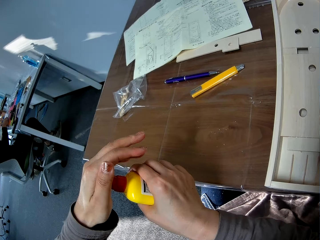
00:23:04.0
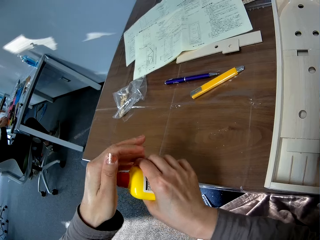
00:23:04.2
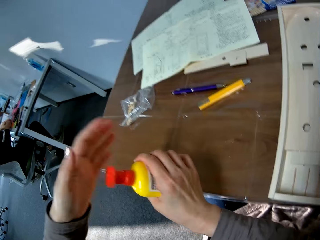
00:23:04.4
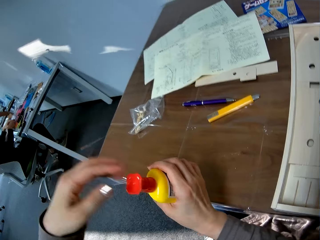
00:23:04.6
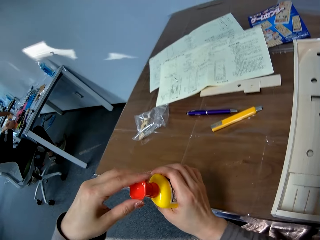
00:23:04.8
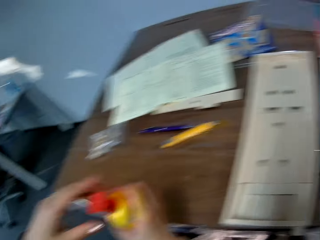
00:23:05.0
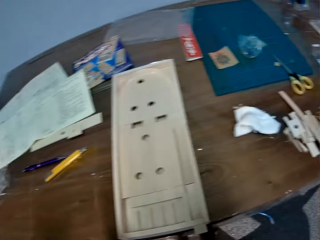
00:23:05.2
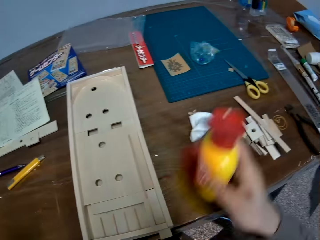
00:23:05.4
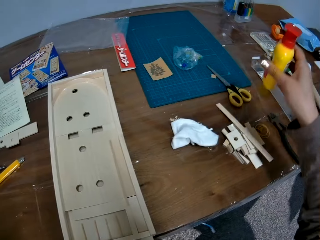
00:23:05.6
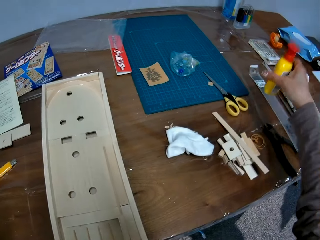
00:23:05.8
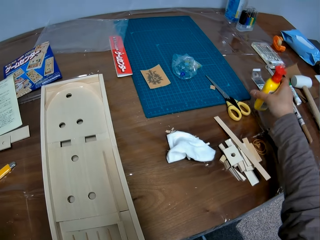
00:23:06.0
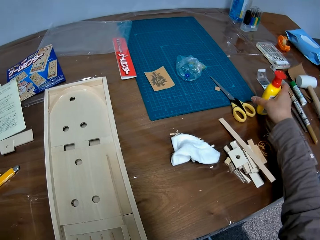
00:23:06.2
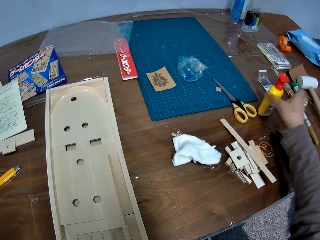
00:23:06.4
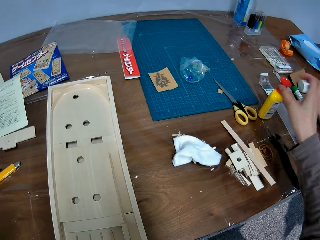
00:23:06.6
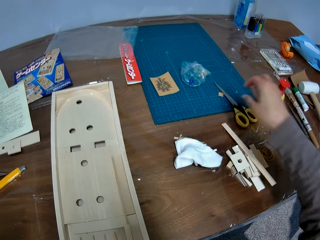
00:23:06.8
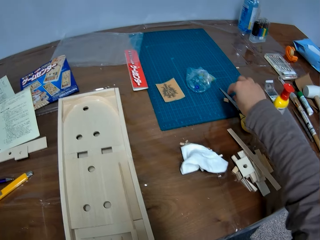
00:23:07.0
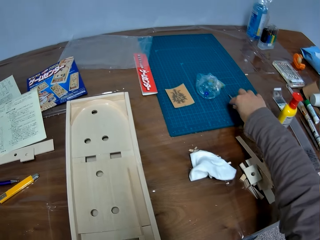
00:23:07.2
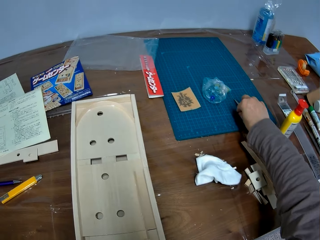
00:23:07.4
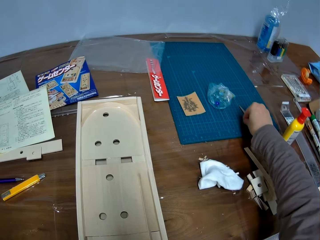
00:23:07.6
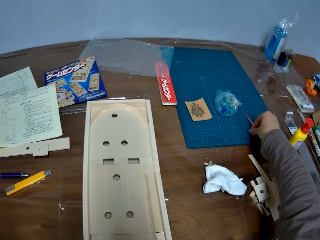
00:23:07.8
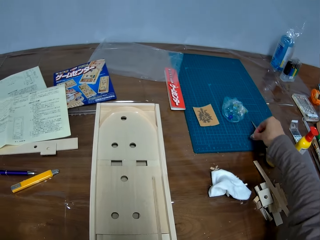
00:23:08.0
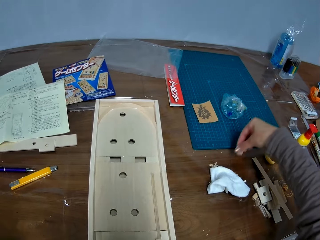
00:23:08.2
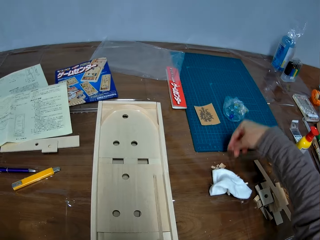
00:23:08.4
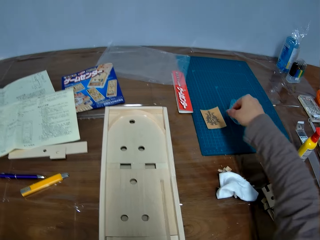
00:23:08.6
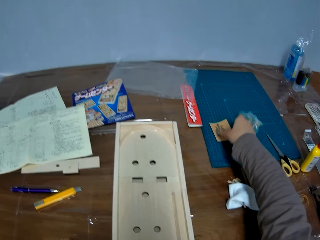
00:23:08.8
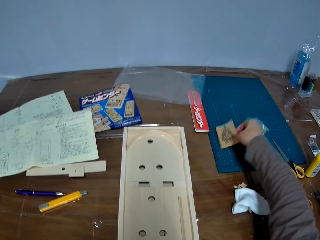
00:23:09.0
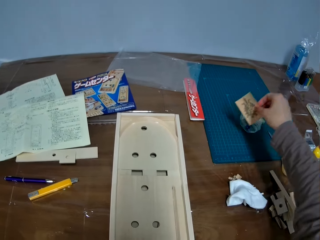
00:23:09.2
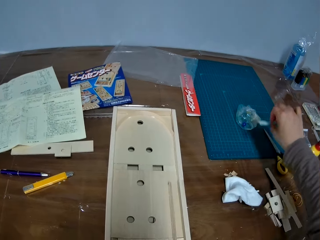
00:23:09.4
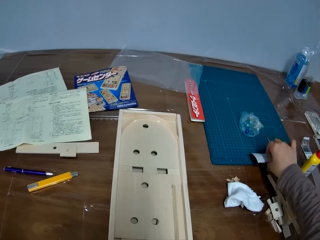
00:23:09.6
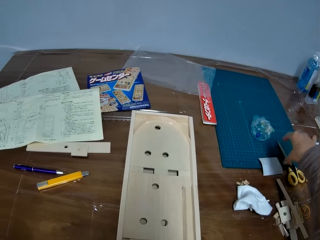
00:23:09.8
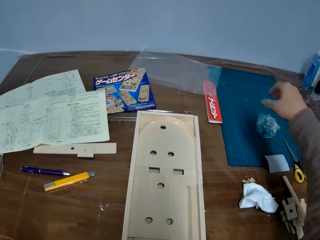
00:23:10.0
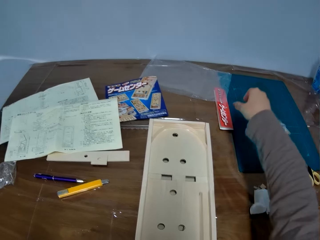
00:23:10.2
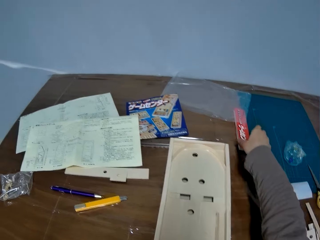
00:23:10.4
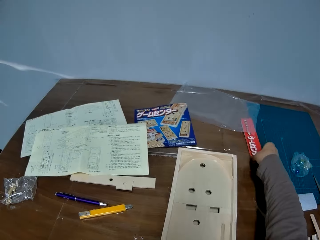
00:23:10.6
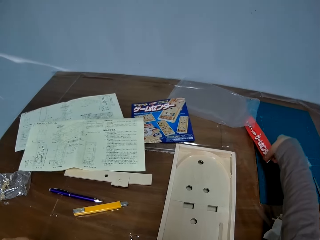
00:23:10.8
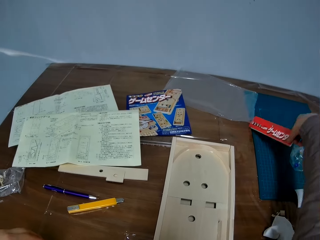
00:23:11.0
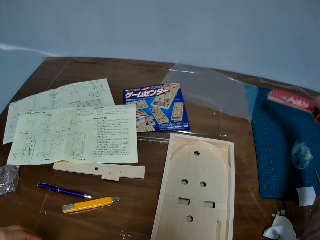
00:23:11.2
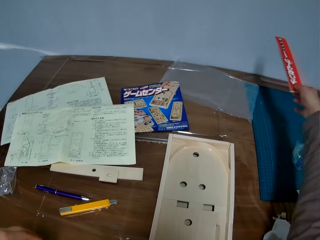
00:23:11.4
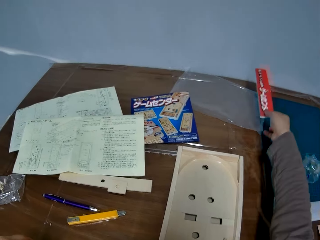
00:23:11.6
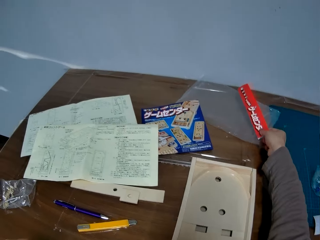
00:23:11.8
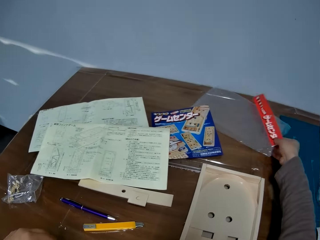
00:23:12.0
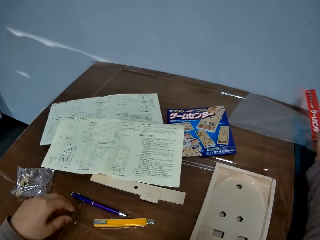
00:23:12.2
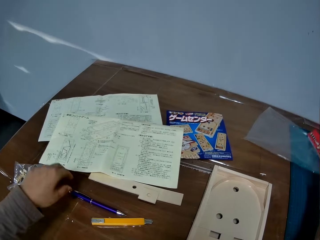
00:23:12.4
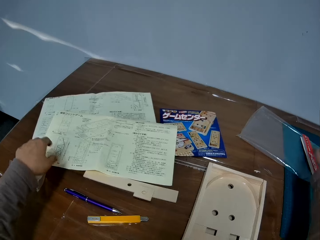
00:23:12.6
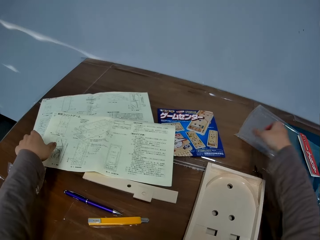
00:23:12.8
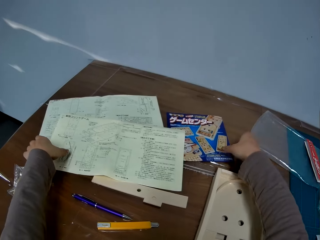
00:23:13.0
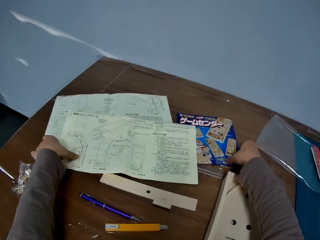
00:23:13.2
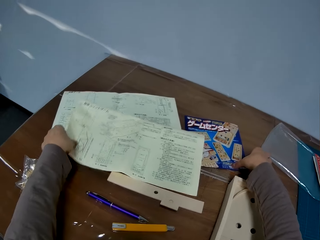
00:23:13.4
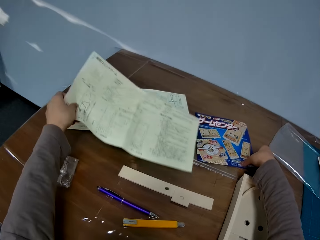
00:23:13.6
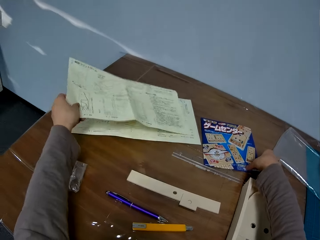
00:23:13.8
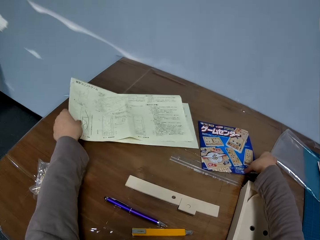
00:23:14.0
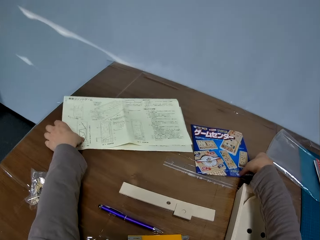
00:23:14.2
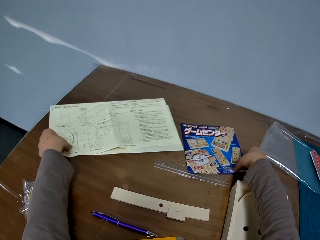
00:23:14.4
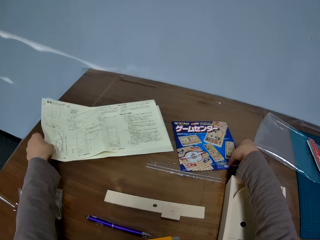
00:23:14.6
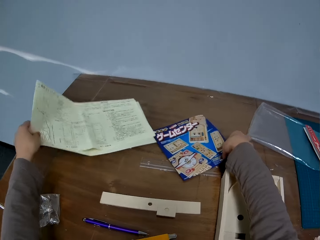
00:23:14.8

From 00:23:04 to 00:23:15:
The camera wearer presses the glue container lid. She turns around. She drops the covered glue container on the table with her right hand. She changes the position of multiple objects on the table with both hands. She picks up a piece of wood from the cutting mat and puts the piece of wood on the table. She picks up a piece of paper from the cutting mat and puts the piece of paper on the table. She picks up a piece of paper from the cutting mat. She drags a piece of plastic paper on the table. She puts the papers on the cutting mat. She picks up instruction booklets from the table.

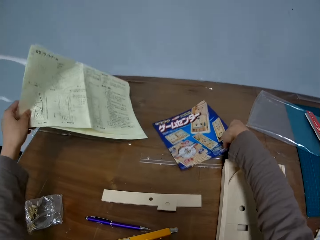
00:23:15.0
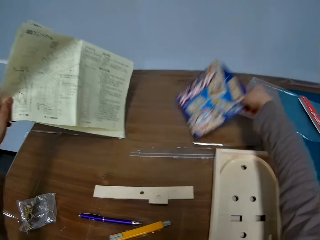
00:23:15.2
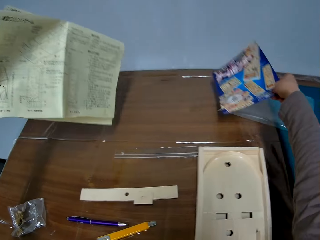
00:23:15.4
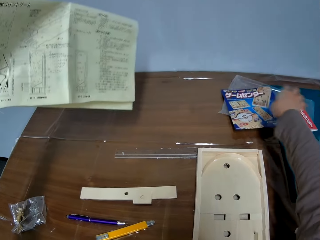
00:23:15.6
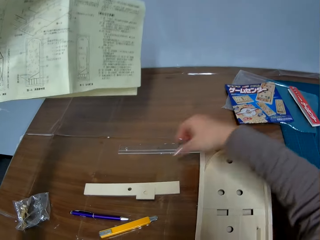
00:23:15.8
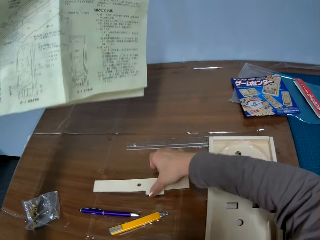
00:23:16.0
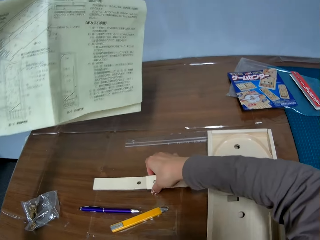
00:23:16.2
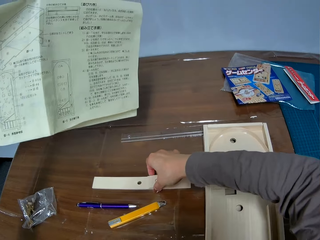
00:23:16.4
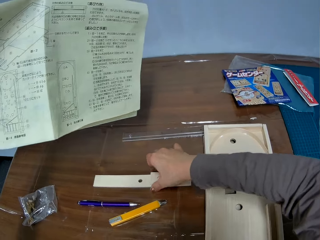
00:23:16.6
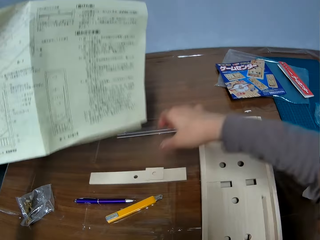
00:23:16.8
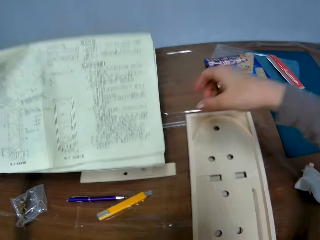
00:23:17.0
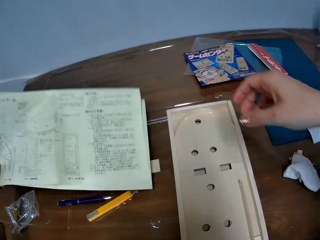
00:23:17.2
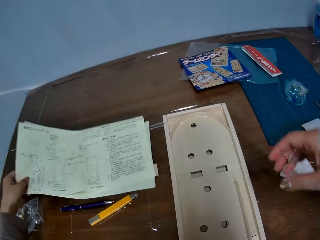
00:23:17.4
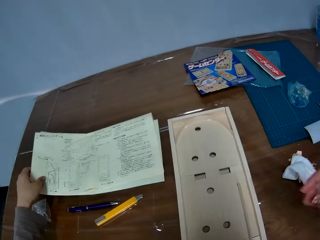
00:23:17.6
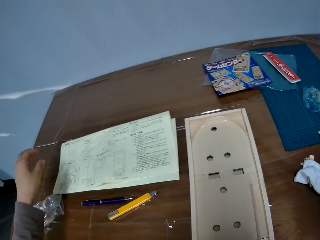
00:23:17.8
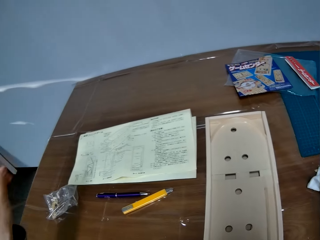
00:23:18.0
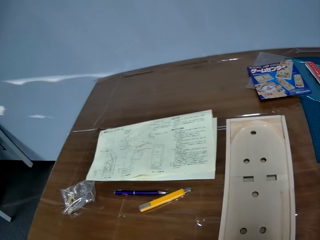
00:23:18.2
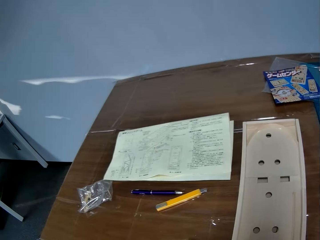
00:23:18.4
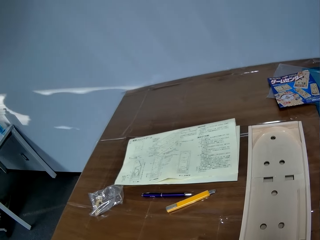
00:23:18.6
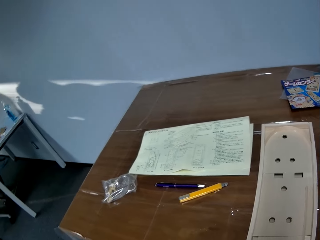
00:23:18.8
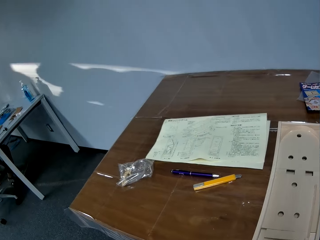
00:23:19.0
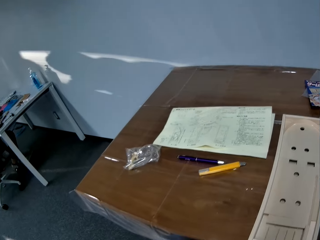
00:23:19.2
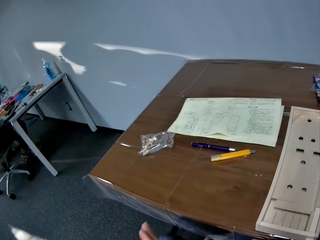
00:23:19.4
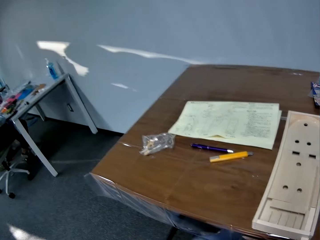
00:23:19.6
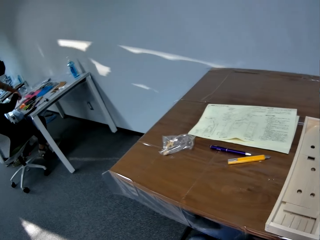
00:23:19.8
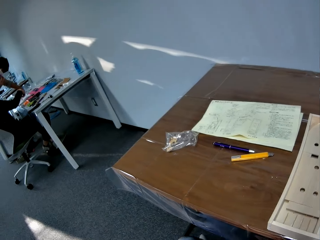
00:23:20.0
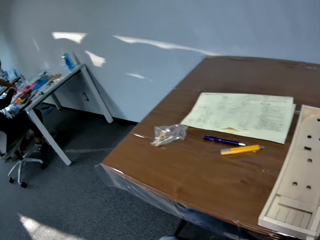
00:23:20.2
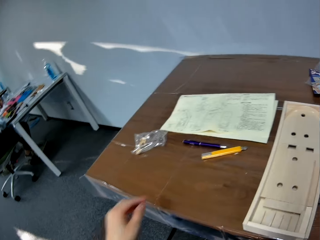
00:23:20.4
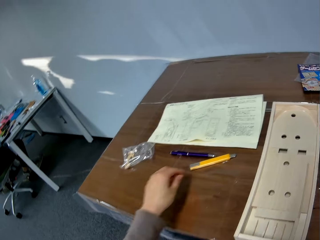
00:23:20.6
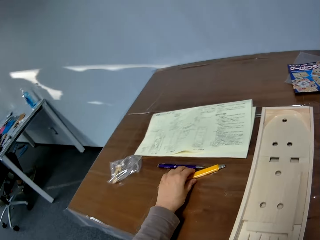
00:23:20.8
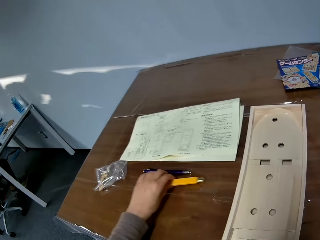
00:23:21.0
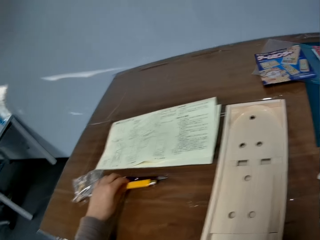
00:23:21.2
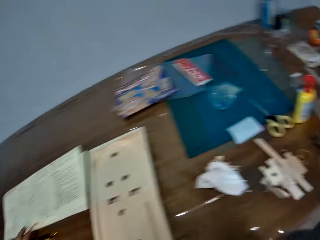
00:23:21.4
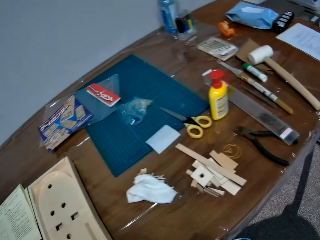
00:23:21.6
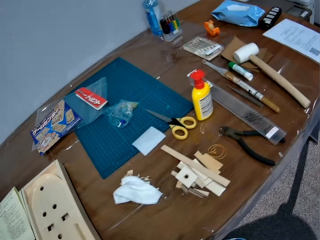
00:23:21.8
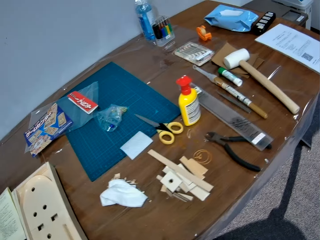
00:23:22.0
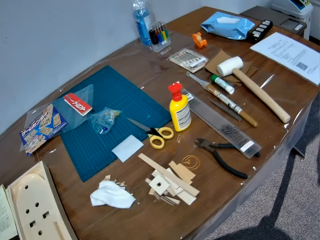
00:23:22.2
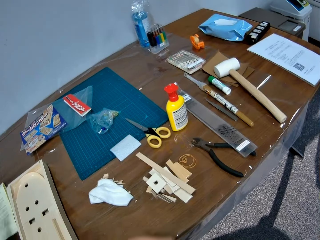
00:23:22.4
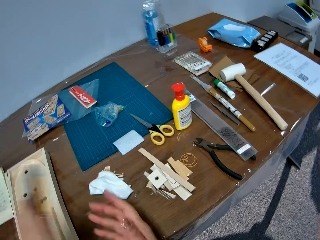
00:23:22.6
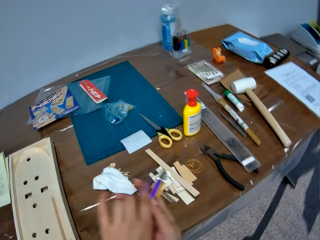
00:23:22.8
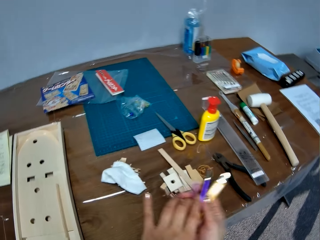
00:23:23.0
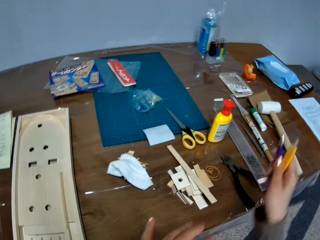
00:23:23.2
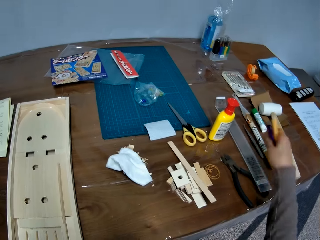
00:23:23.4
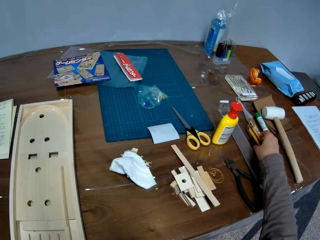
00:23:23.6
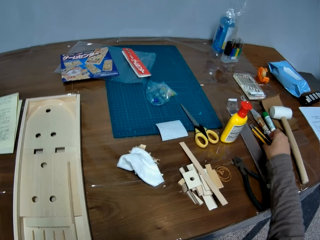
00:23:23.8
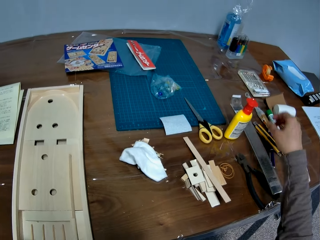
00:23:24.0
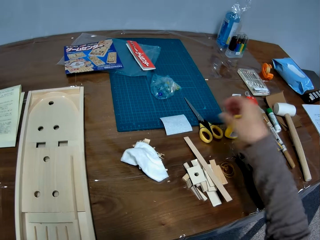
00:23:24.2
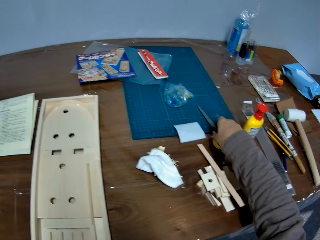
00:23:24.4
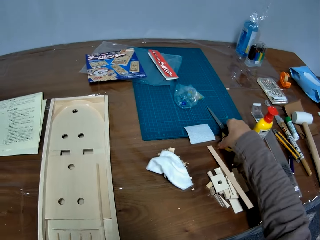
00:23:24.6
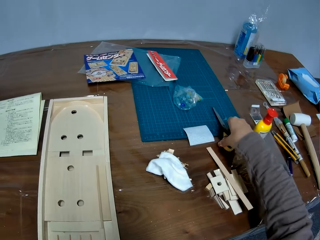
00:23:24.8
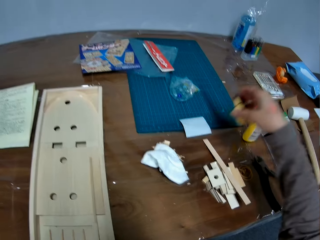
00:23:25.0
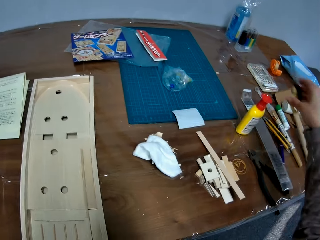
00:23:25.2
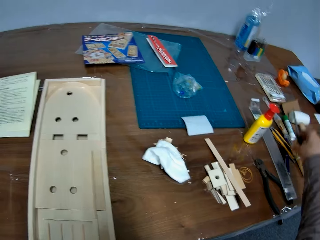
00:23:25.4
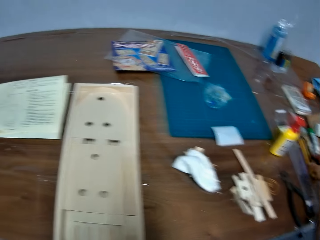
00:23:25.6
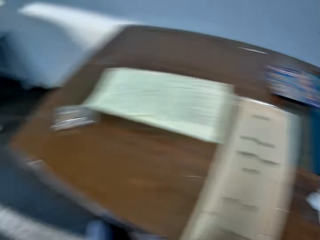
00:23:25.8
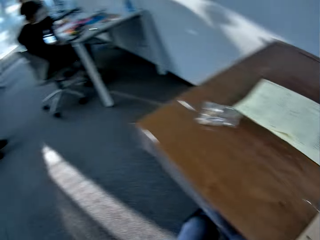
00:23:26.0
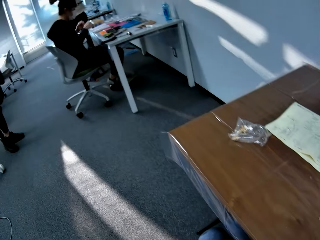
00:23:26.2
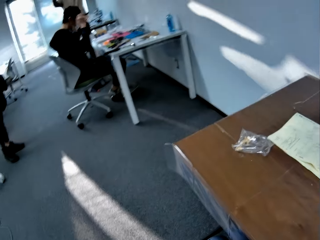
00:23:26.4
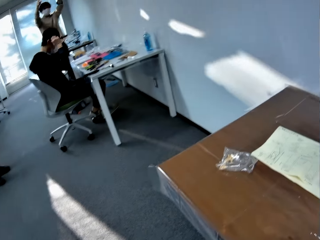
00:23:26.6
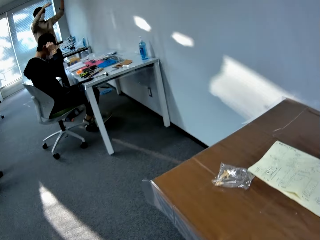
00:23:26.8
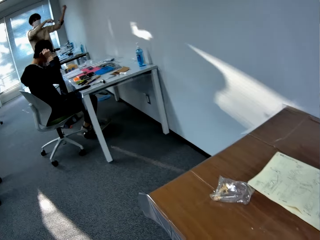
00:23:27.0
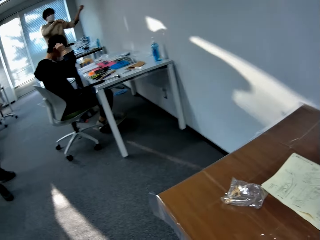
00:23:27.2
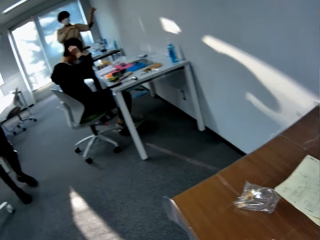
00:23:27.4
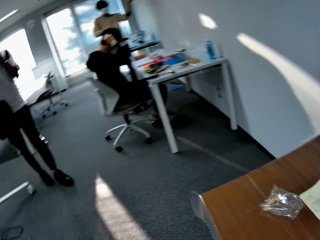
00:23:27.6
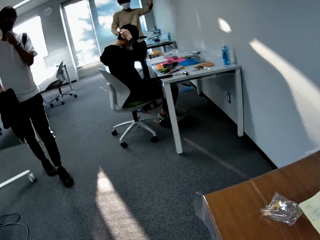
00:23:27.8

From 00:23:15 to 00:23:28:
The camera wearer puts an instruction booklet on the table. They drag a piece of wood on the table. They put the instruction booklets on the table. They move backwards. A man sits on a chair. Another man bends towards the table. The camera wearer picks up a stationery knife from the table. They put a pen on the table and turn around. They hold the pens with the other hand. They put the pen on the table. They put the stationery knife on the table. They pick up a pair of scissors from the table. They put the pair of scissors on the table. They turn around. The first man sits on the chair. A third man stands behind the first man. The first man puts something on the face. The second man uses gestures. The third man walks around.
